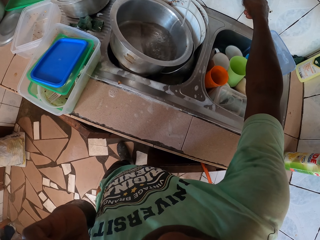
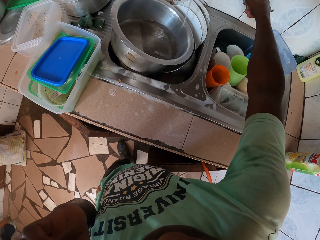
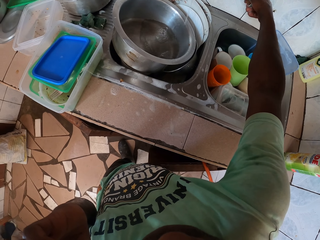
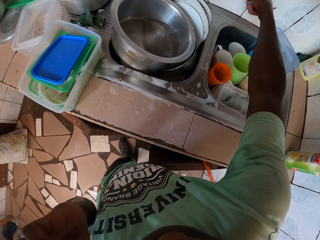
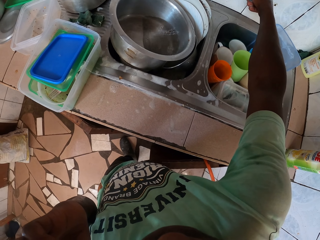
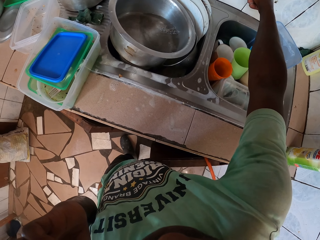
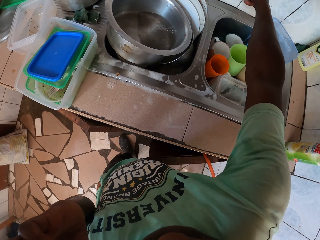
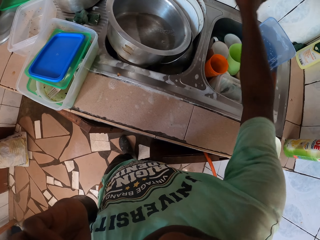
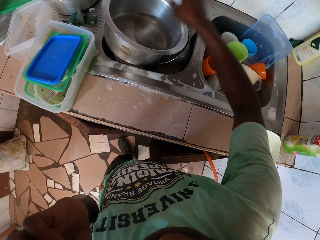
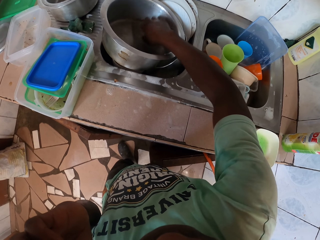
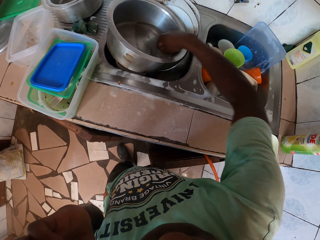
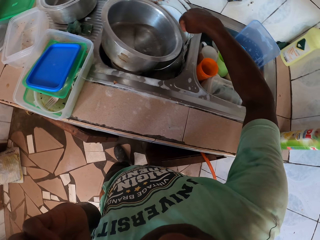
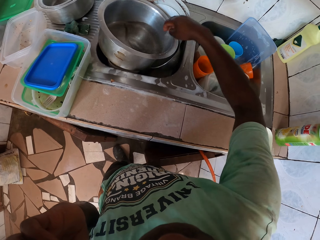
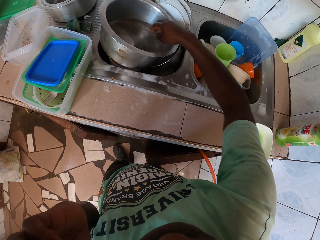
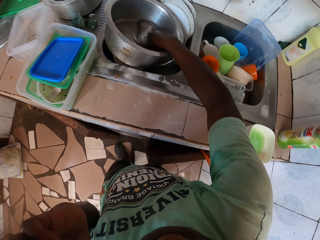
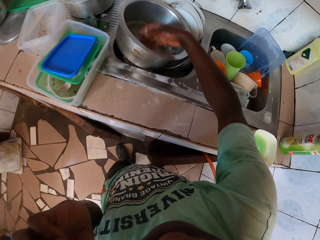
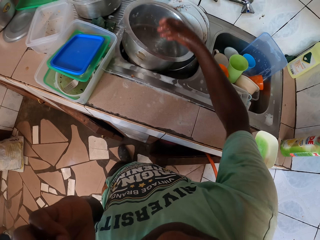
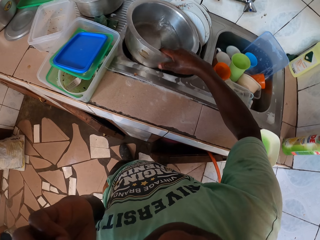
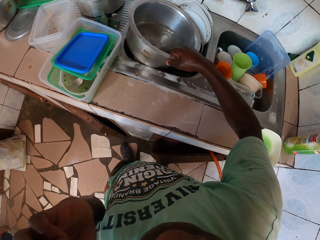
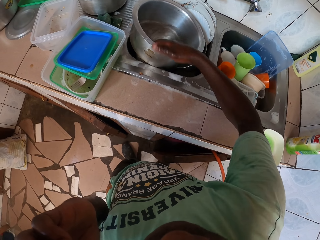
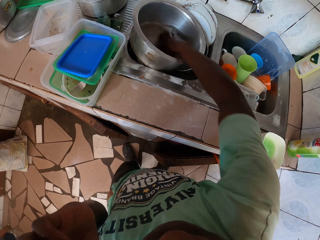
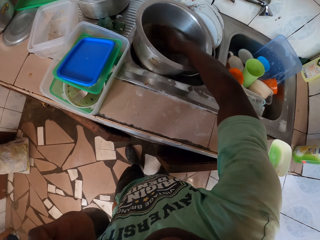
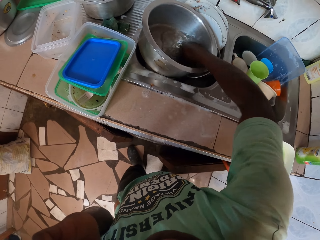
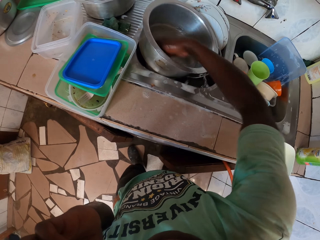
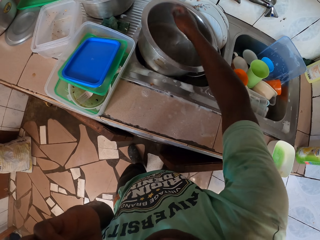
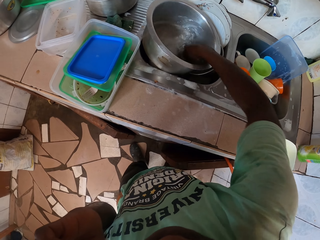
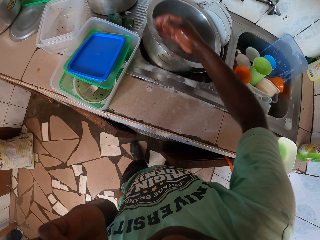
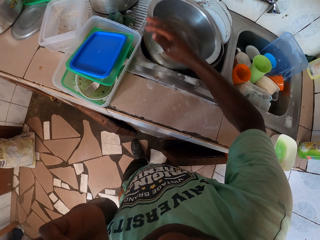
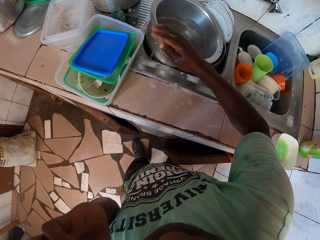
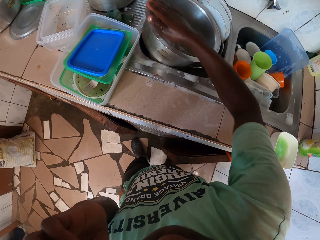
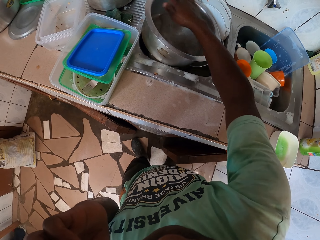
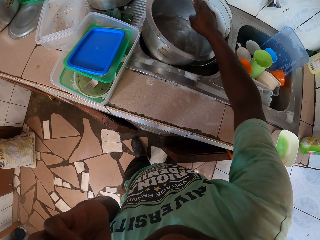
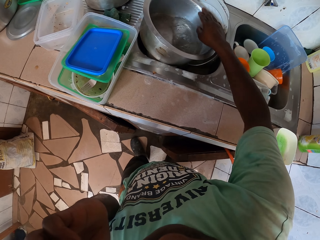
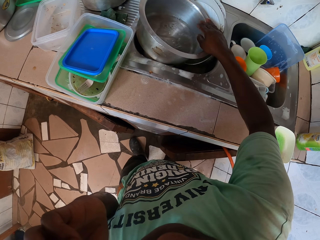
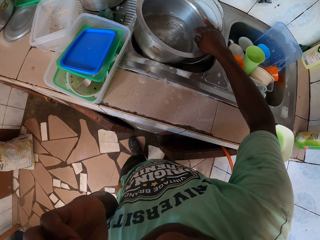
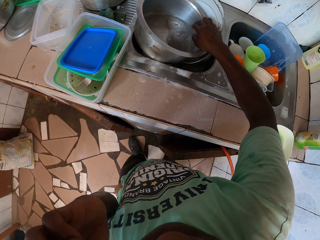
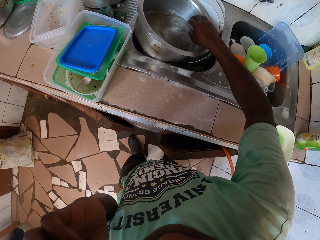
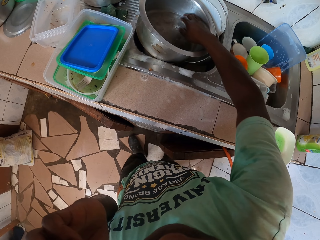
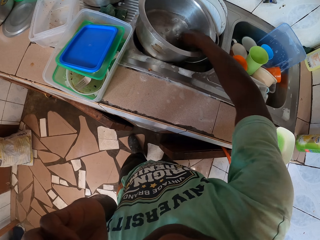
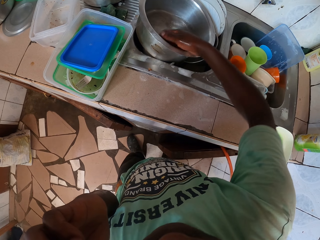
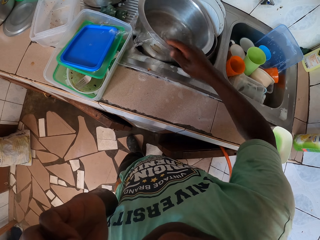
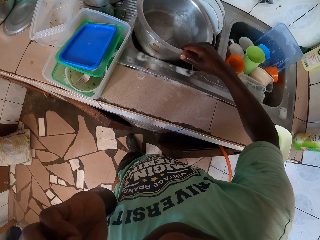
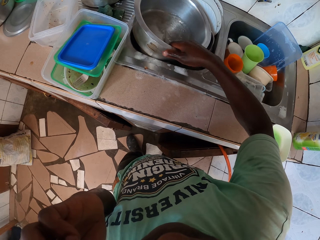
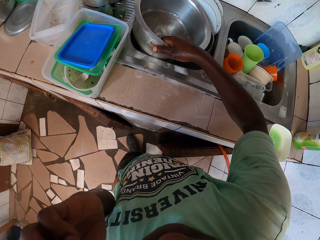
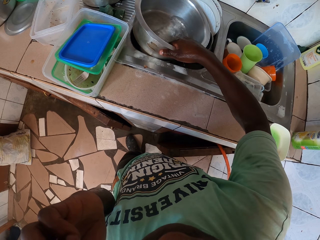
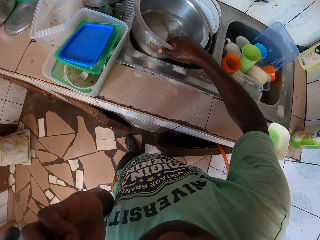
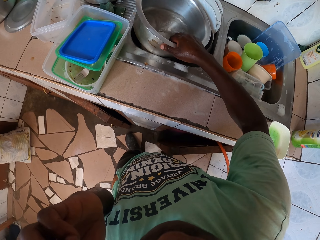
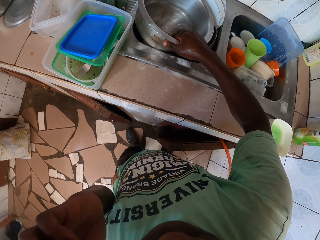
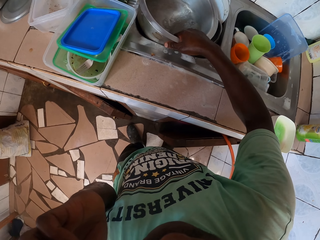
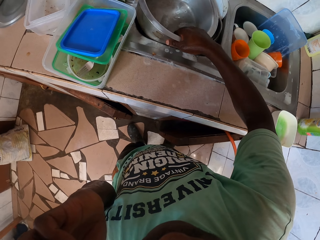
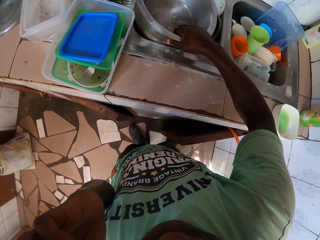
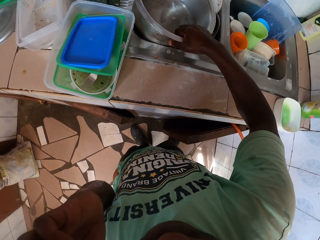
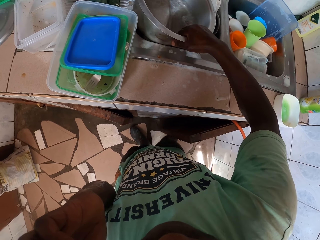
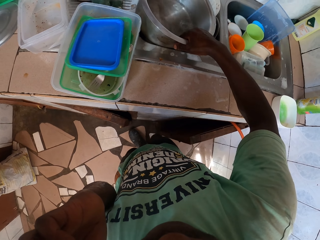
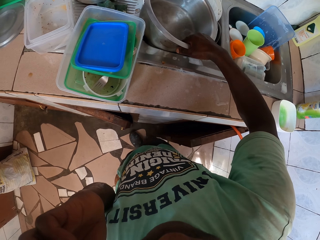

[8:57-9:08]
The camera wearer turns off the tap water. They rinse the cooking pot.

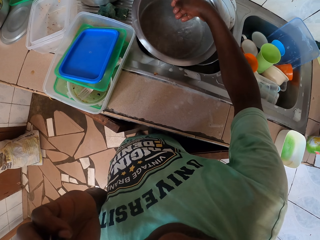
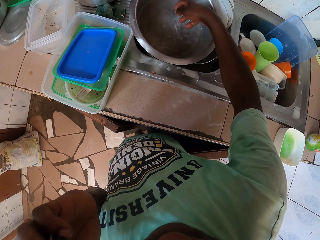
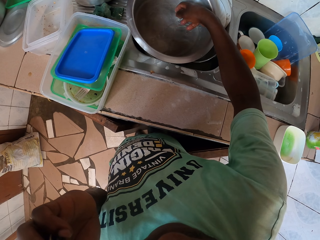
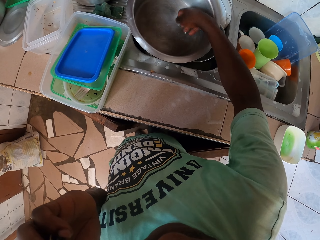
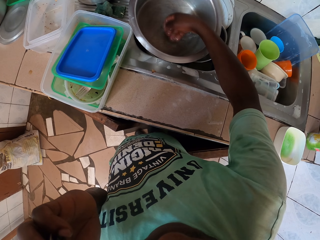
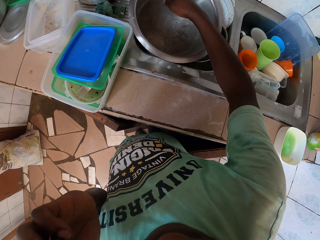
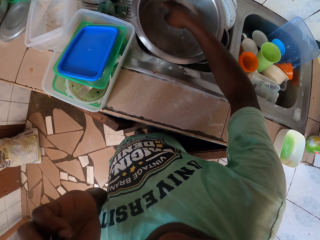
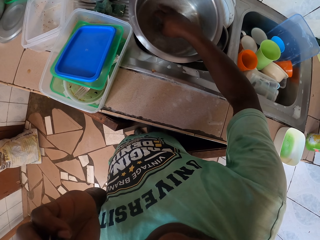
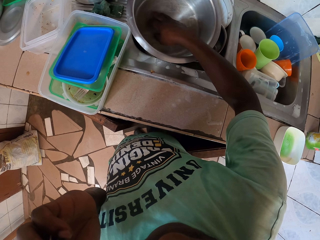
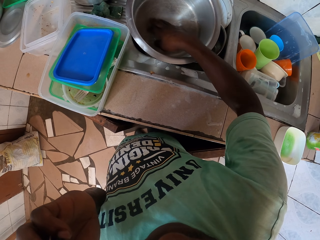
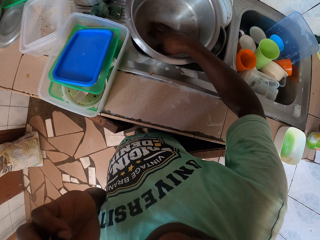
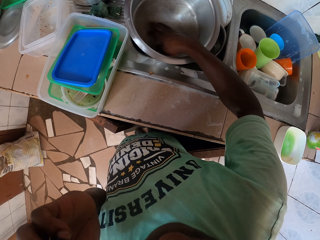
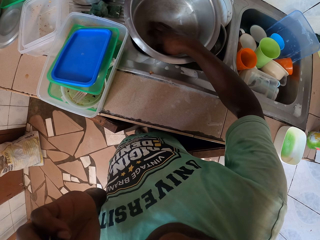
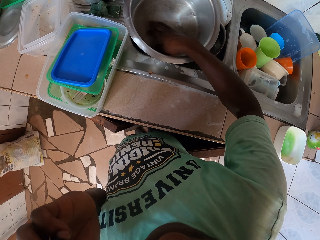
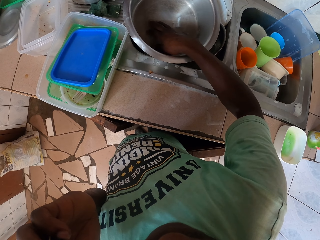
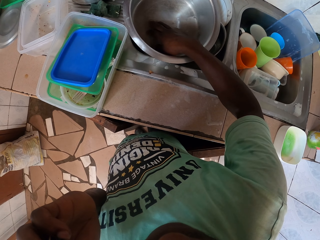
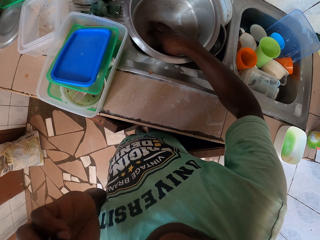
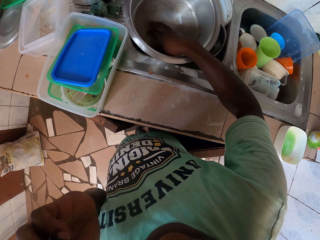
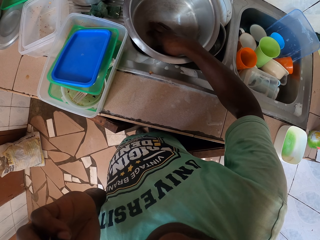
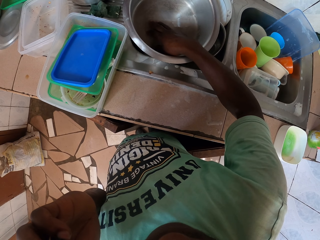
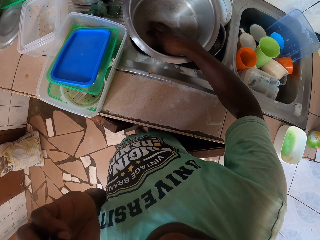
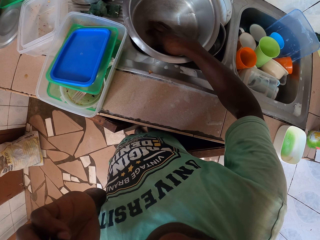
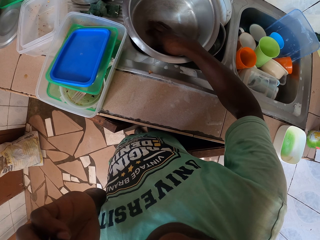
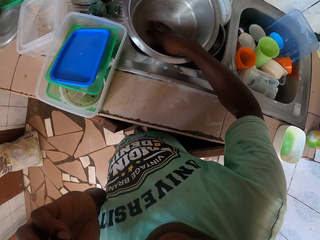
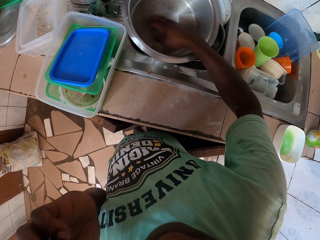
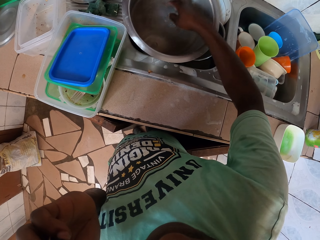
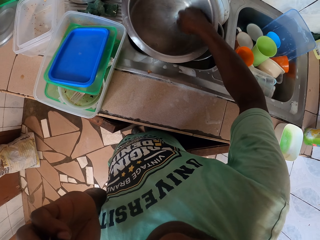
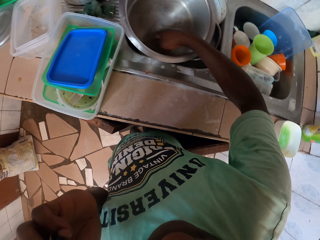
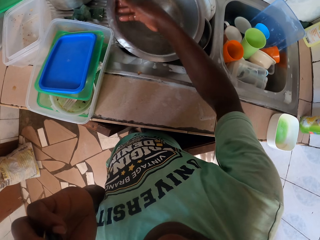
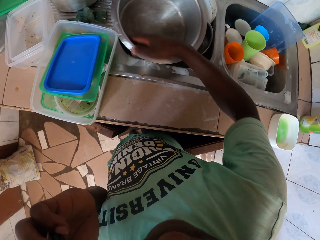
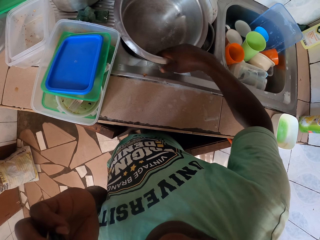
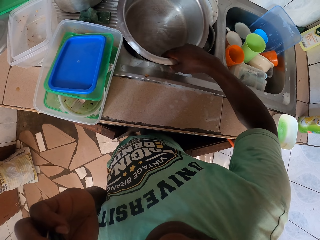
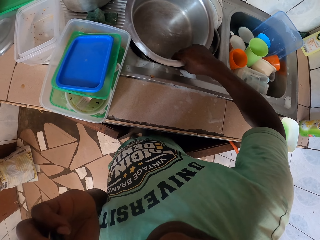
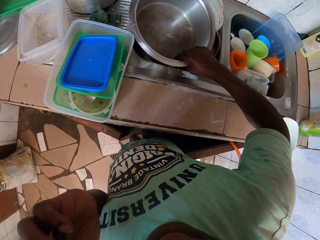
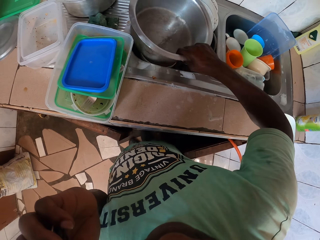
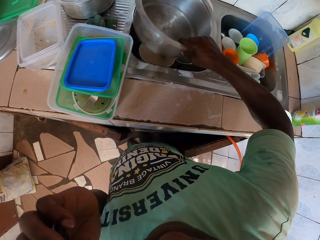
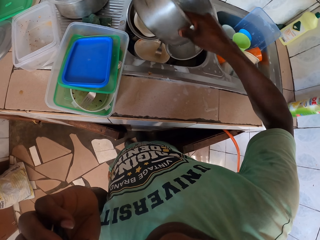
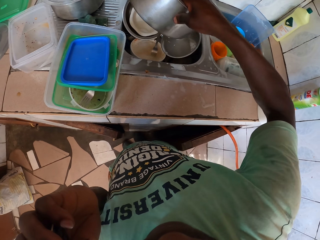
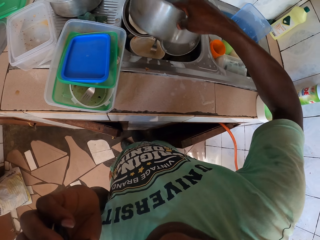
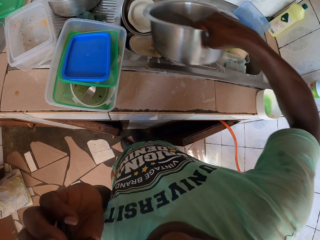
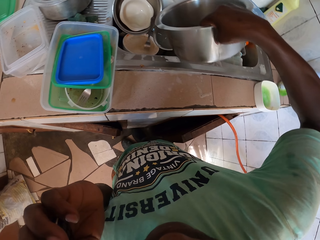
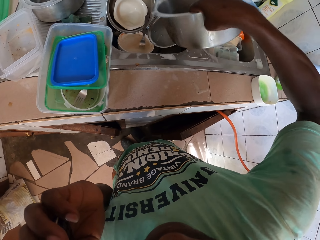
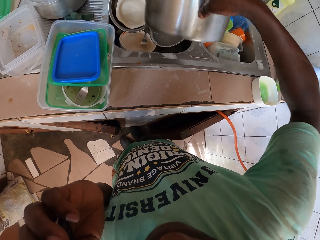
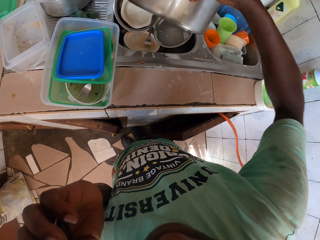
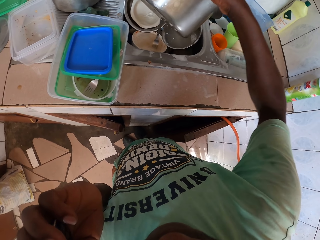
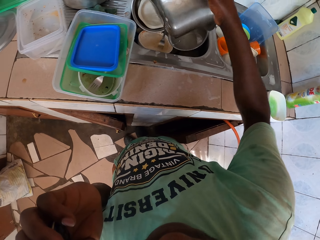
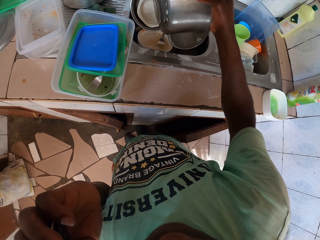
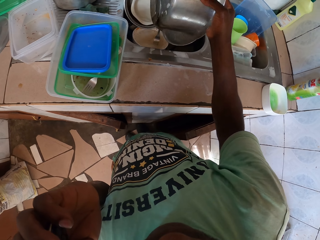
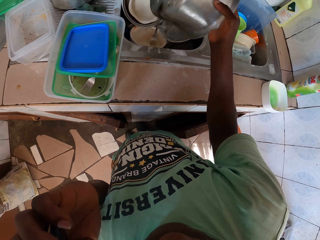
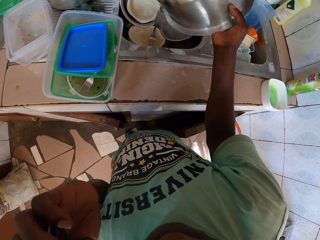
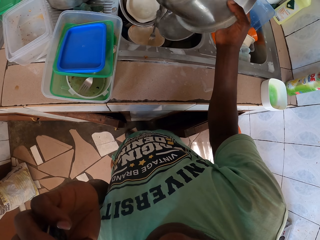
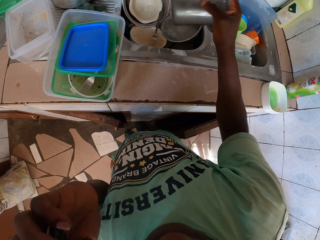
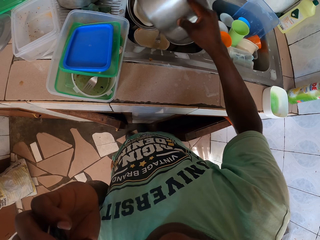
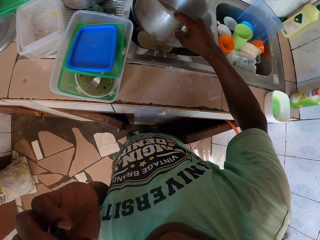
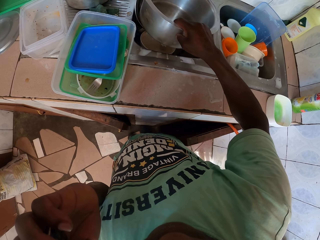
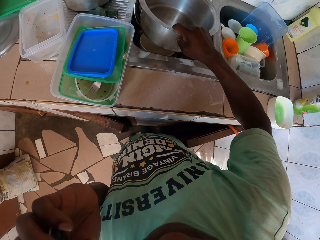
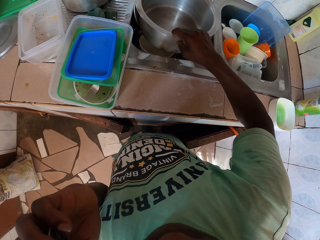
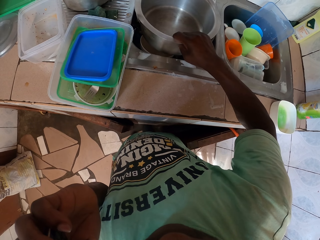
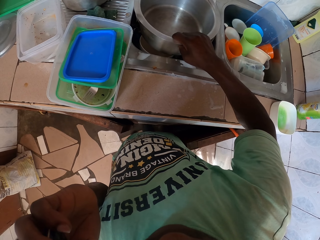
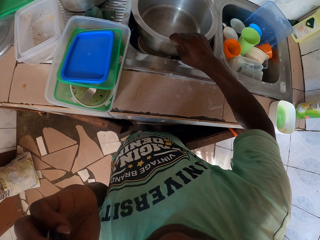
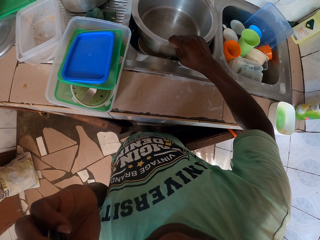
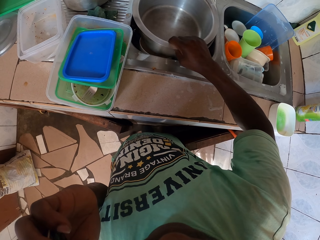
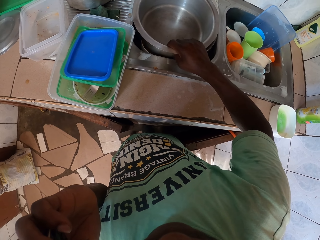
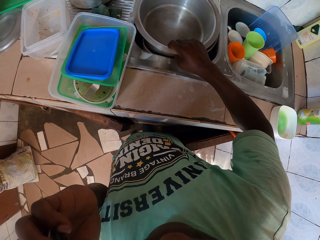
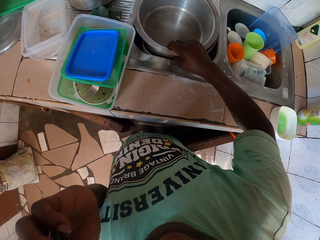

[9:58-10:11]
The camera wearer moves hands. They pick the cooking pot. They pour water in the sink. They put the cooking pot on the sink.
